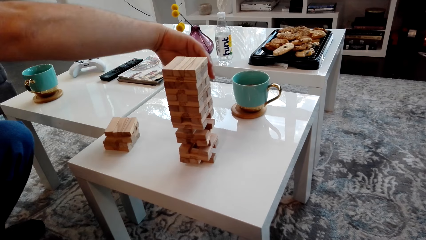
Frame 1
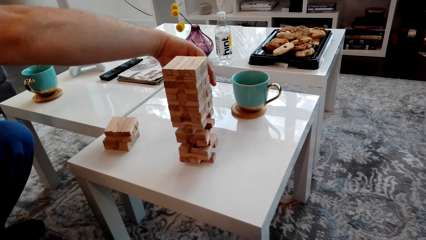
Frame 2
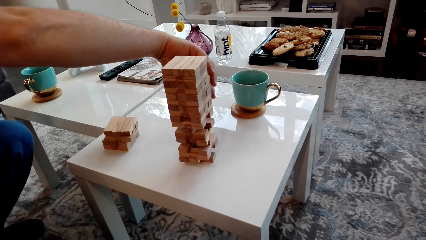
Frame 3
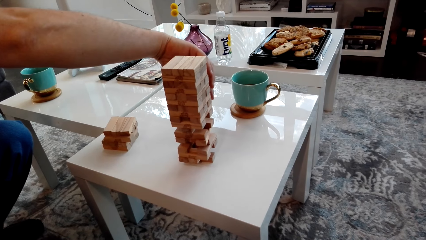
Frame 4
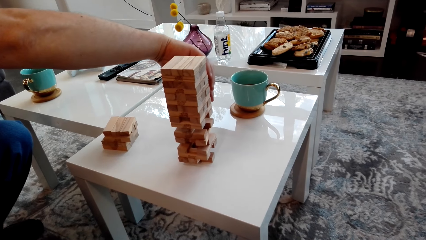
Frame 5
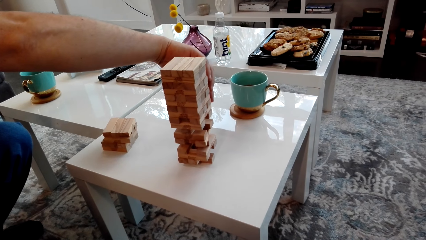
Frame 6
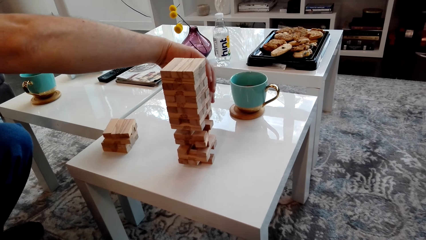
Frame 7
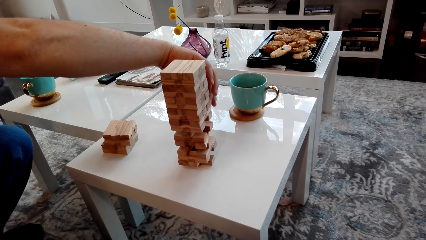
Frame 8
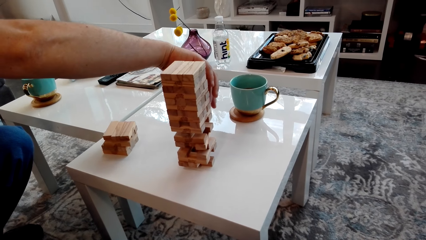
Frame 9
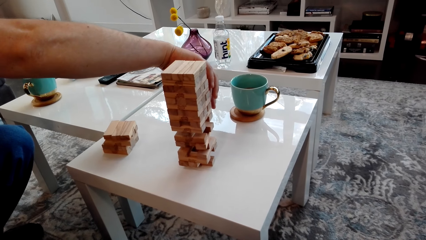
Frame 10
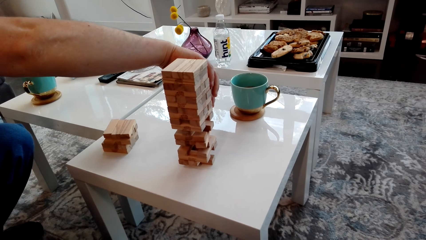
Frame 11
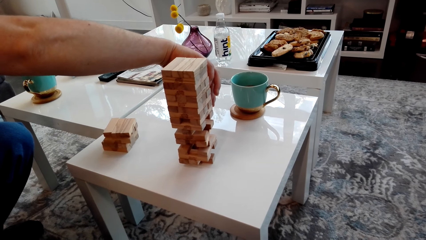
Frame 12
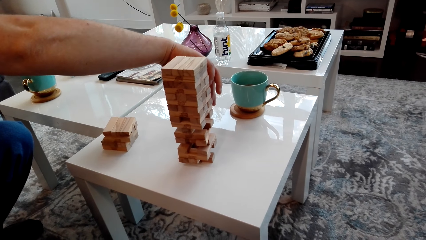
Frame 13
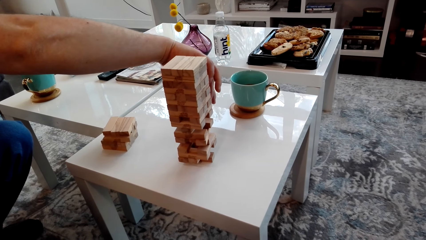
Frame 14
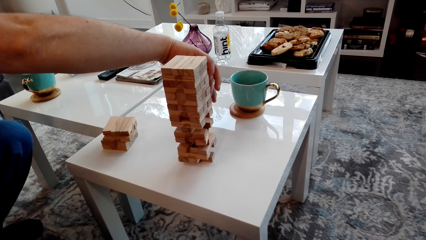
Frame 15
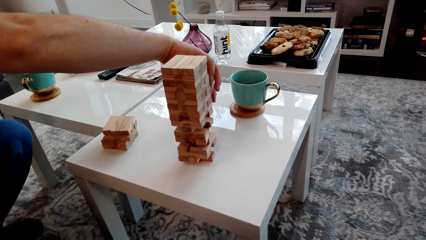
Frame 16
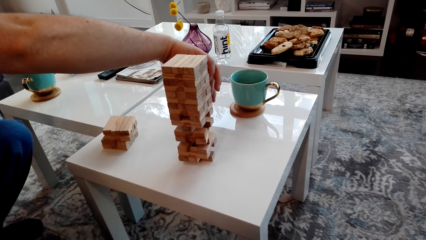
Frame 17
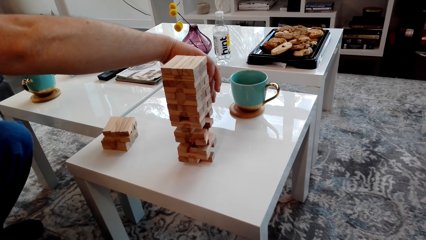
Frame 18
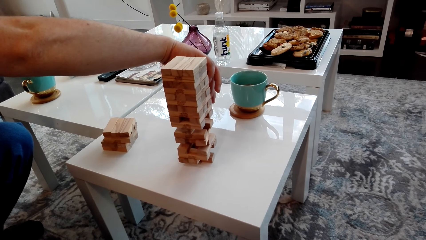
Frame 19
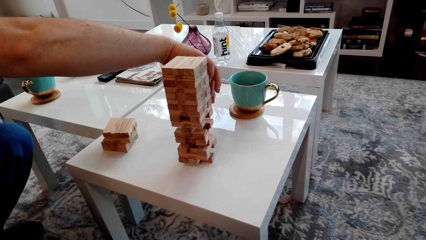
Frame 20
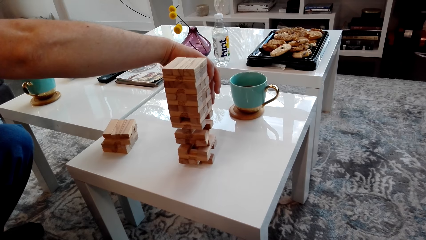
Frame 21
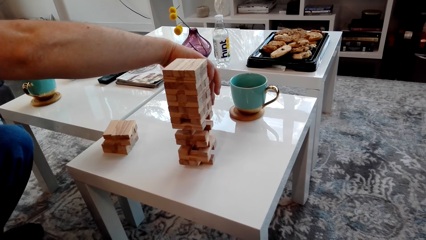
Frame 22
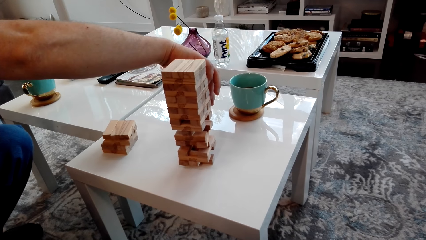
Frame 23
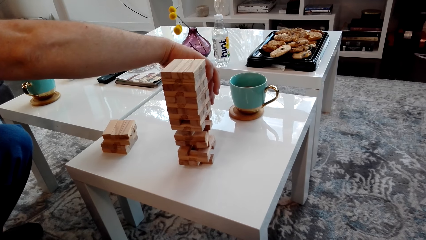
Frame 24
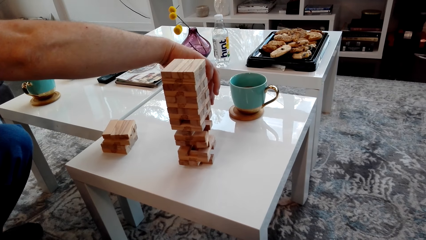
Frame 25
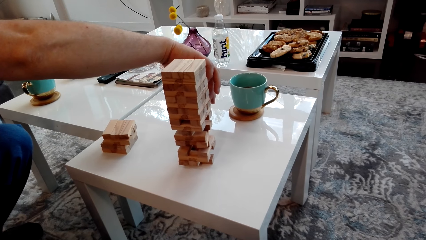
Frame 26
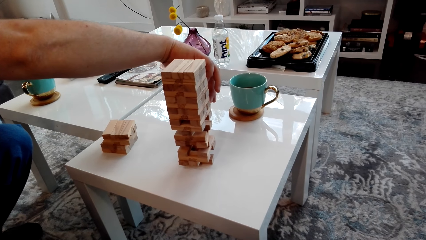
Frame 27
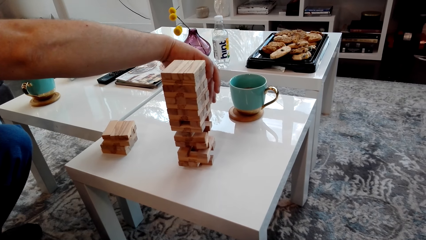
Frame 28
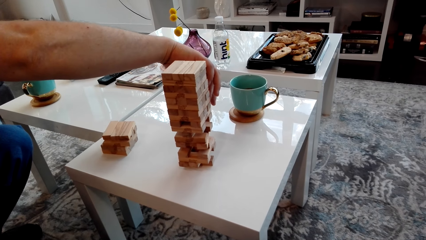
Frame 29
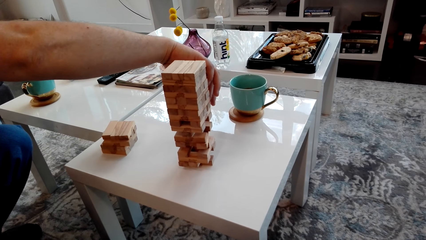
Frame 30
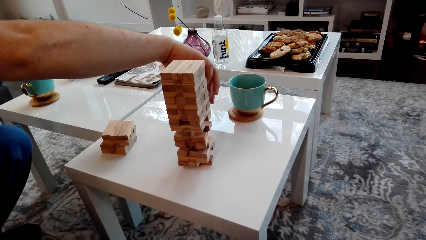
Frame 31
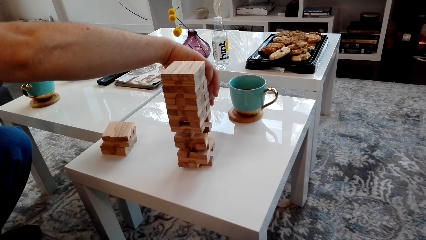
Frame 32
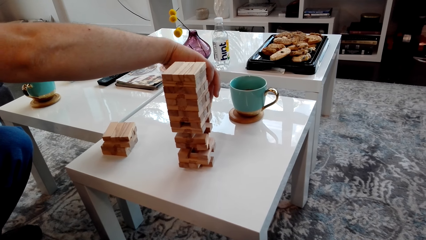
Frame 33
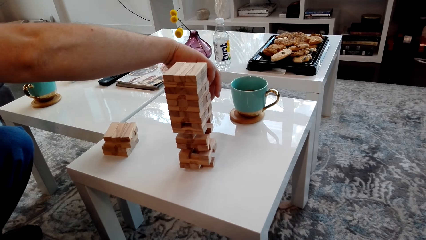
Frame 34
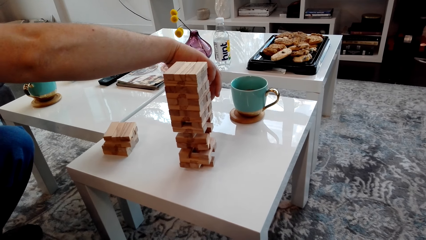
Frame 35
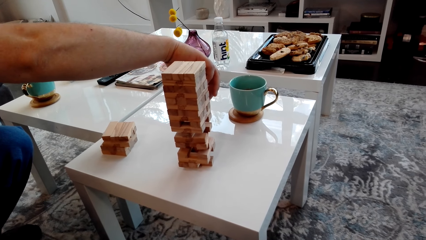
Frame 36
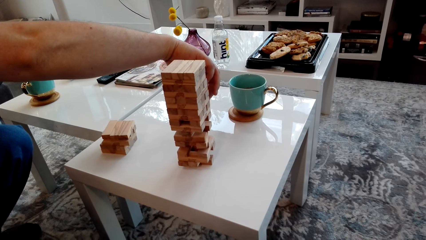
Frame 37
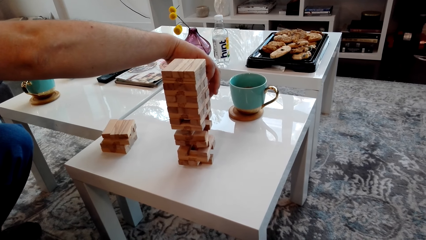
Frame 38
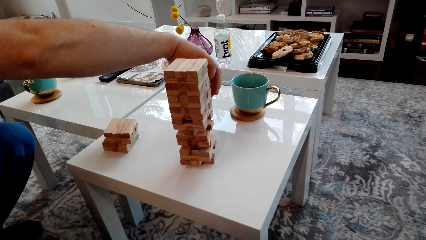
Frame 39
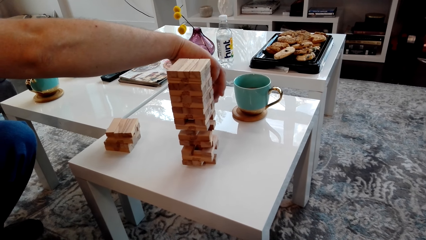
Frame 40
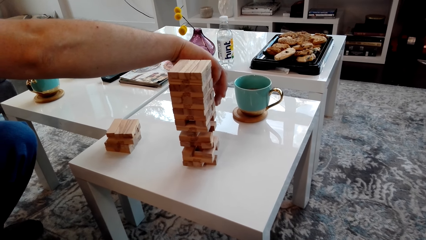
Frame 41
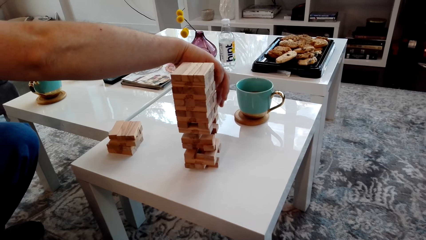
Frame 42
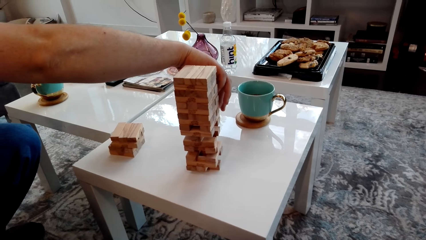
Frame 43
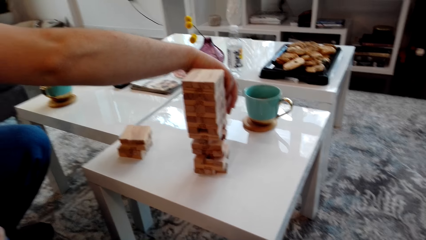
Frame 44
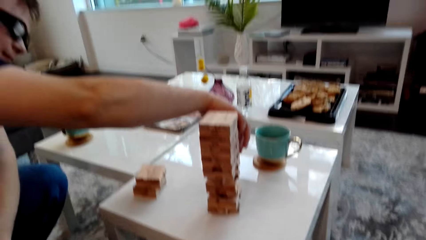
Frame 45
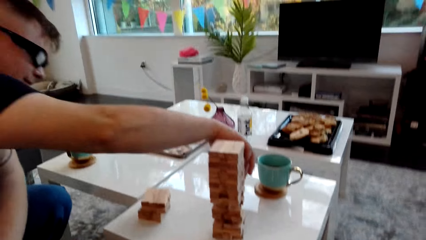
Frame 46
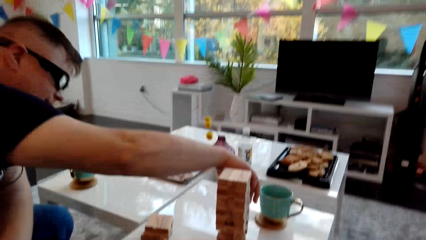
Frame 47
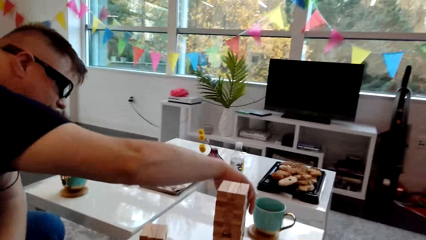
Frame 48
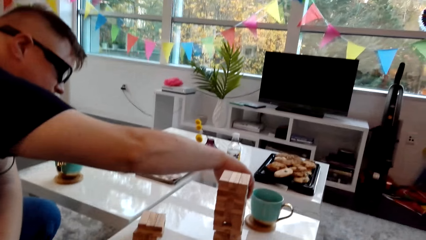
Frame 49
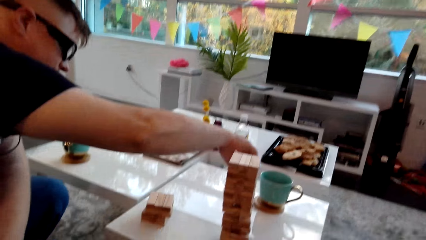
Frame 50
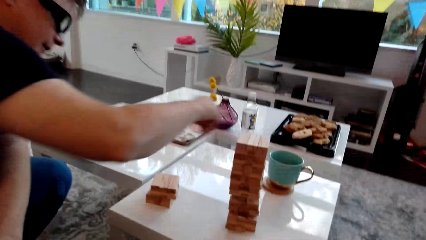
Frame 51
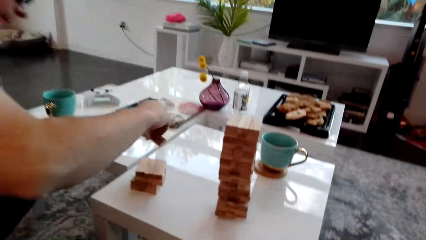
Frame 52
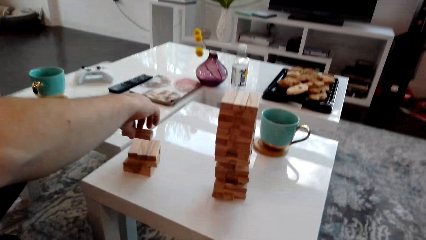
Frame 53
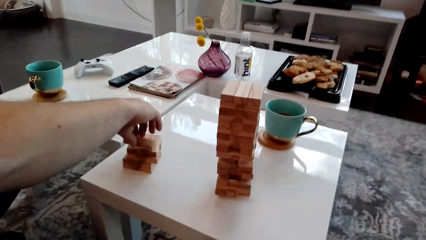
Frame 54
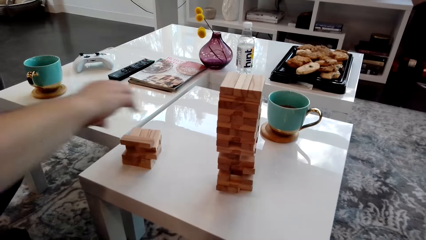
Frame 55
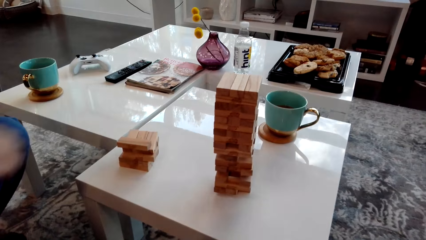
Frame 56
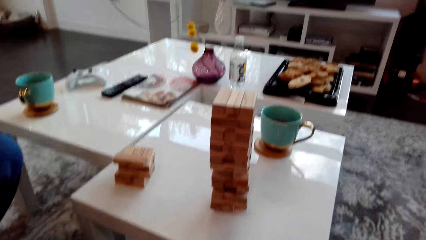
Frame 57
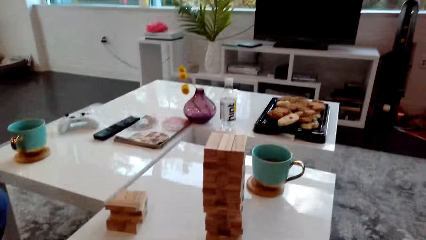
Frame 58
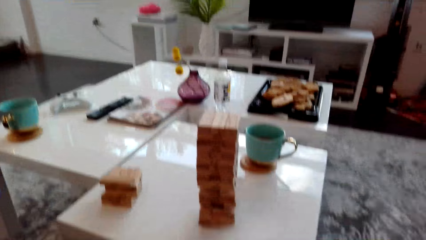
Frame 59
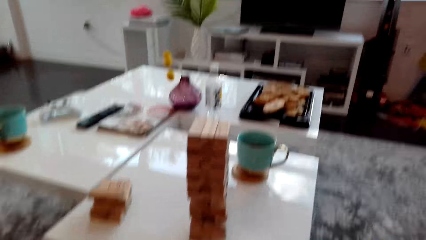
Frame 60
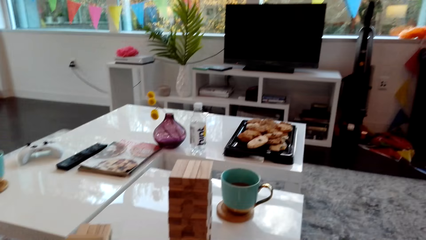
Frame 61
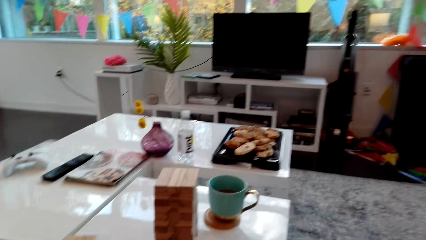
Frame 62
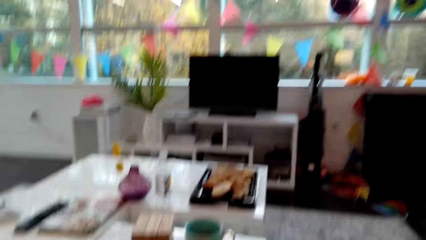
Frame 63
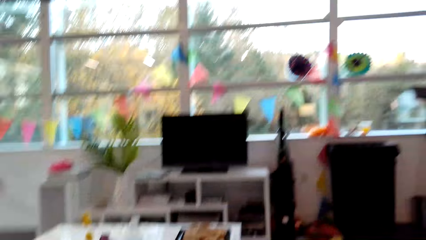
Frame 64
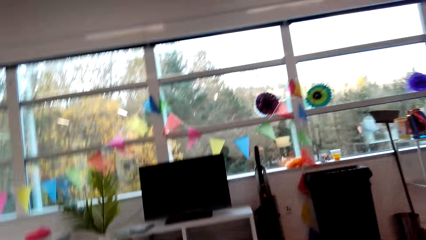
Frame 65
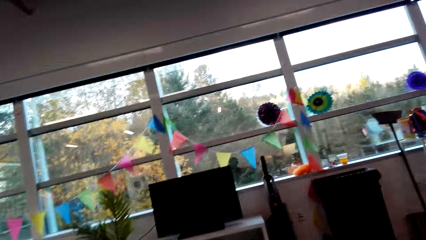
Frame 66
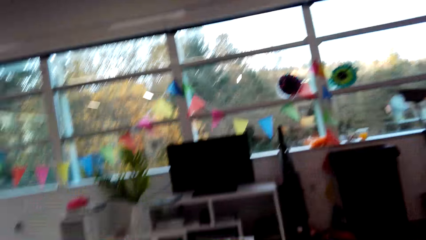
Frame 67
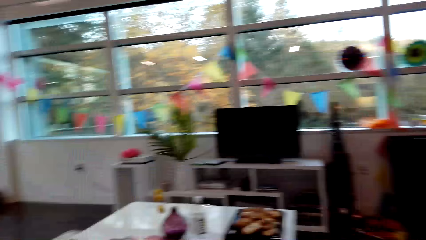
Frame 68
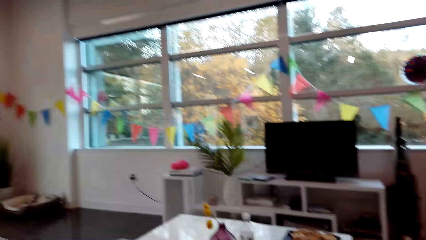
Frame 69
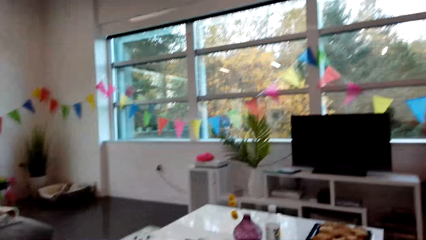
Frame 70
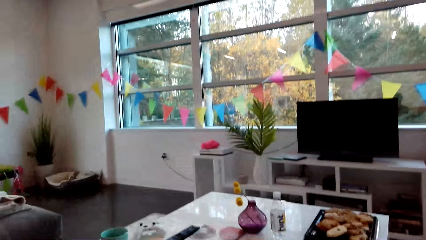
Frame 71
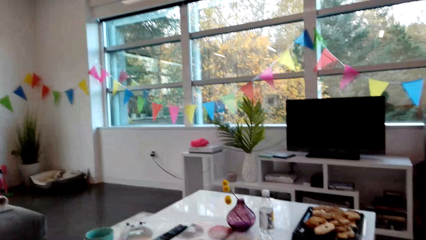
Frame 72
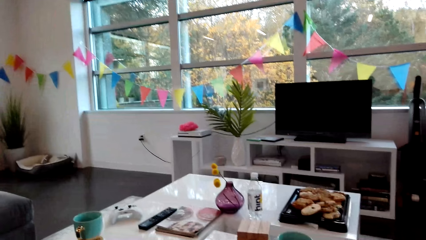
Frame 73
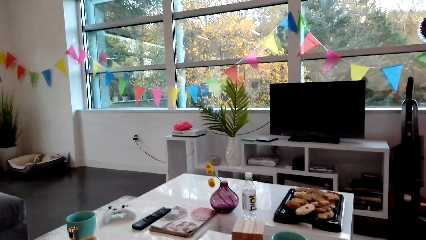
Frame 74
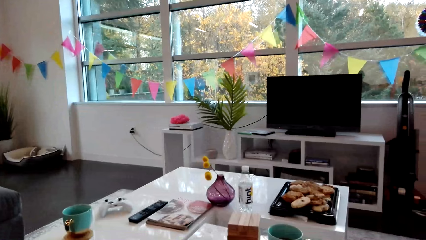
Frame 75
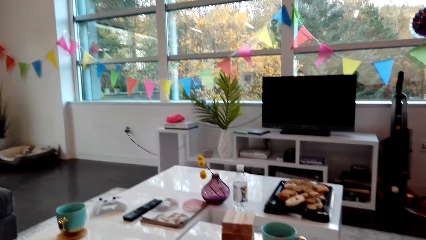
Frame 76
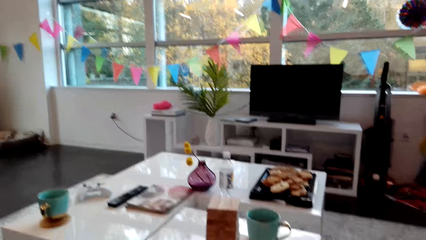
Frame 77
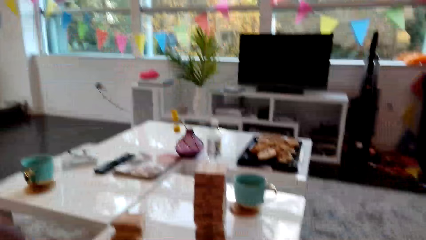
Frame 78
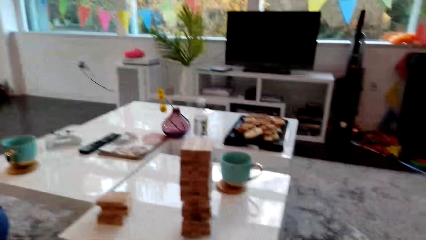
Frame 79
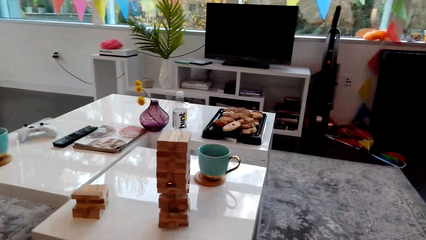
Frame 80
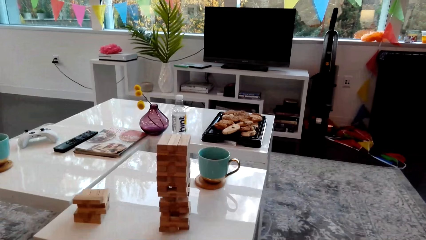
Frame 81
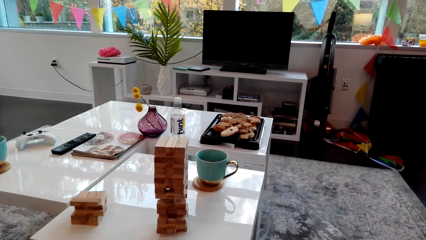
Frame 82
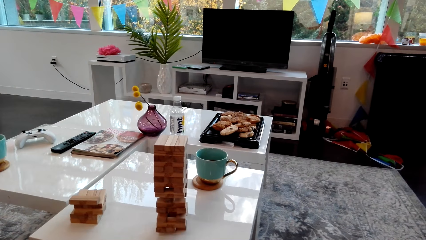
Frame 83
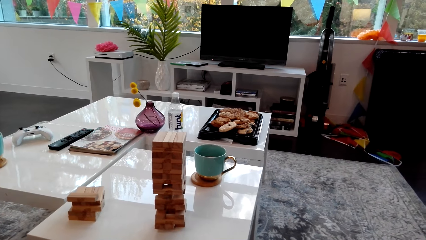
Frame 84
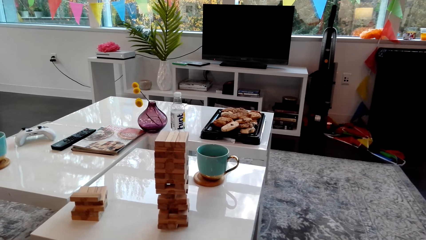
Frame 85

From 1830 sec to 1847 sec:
A man pulls a wooden block from the block tower. The man picks up a piece of wood. The man places the wooden block on the block tower. Another person talks to the man. The camera wearer looks around the room.
